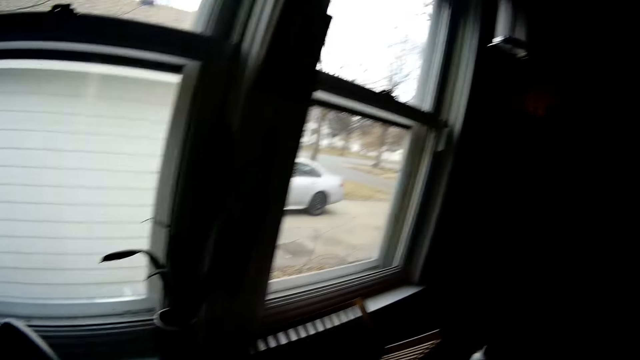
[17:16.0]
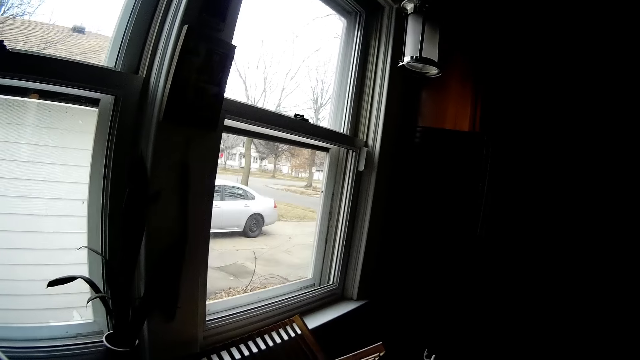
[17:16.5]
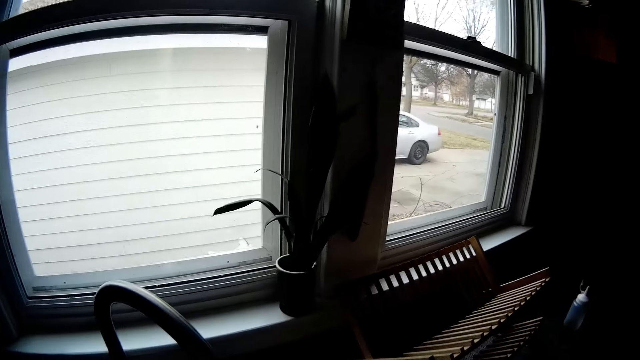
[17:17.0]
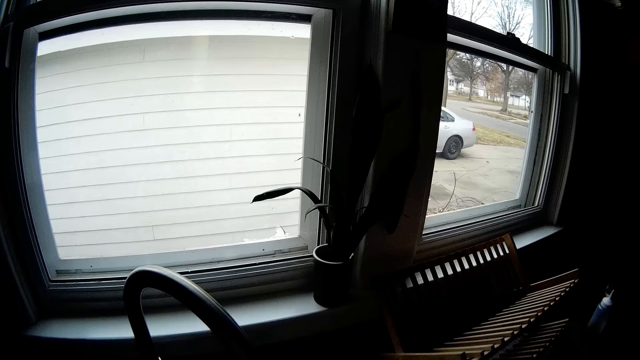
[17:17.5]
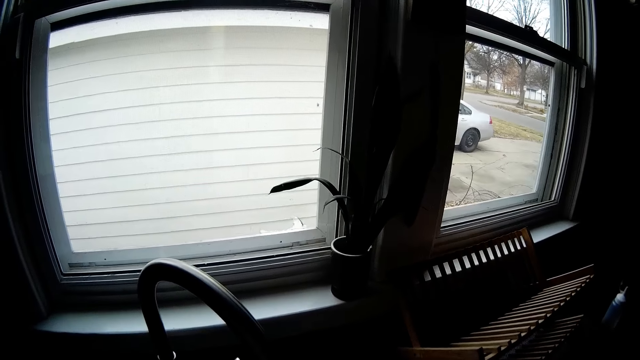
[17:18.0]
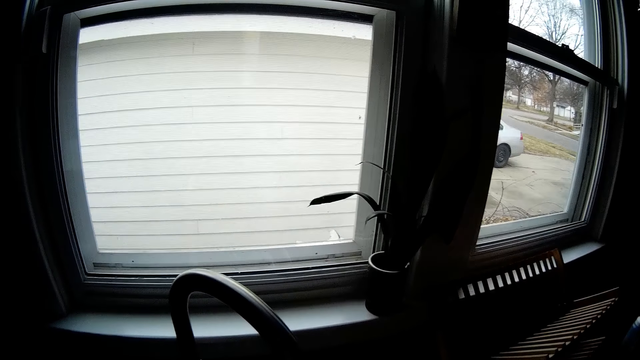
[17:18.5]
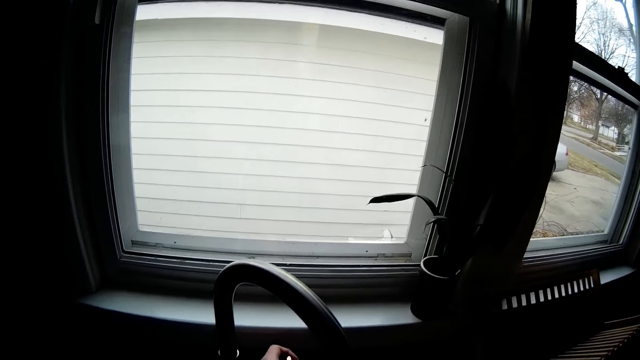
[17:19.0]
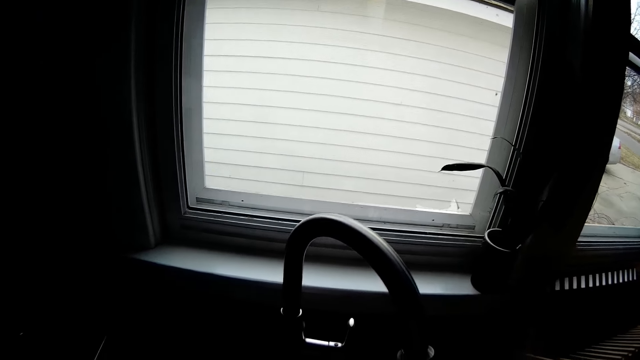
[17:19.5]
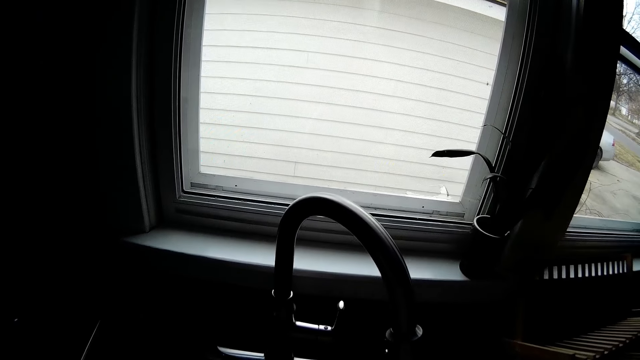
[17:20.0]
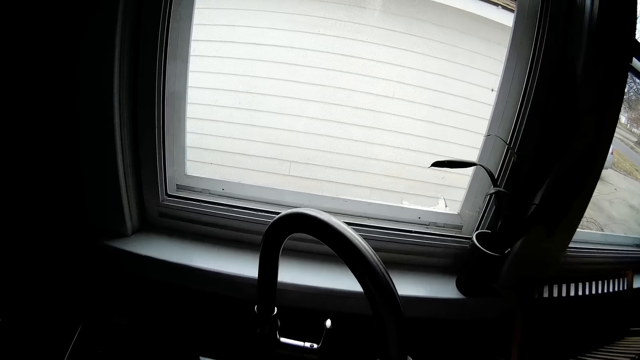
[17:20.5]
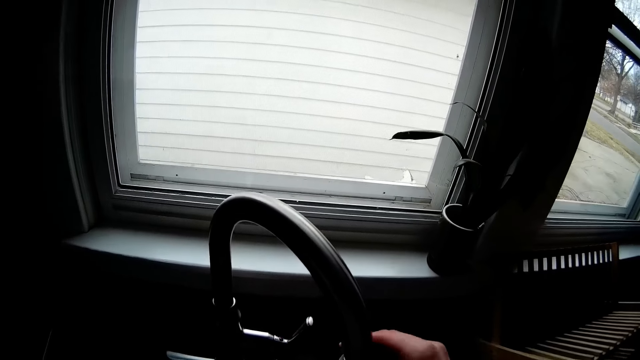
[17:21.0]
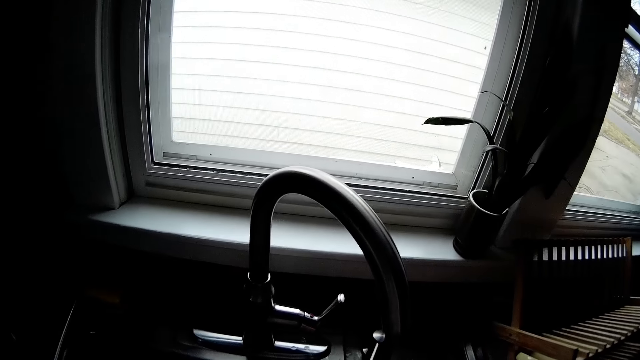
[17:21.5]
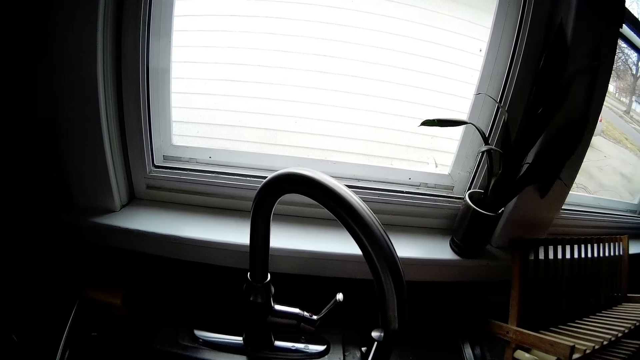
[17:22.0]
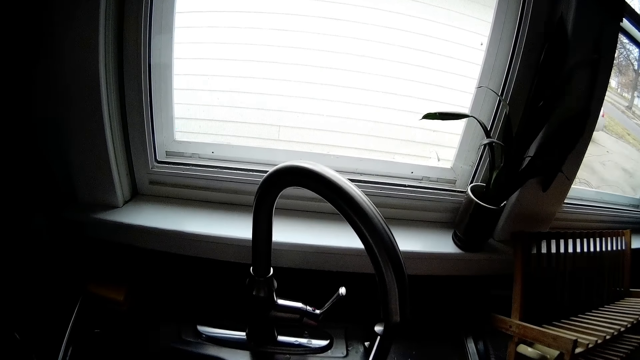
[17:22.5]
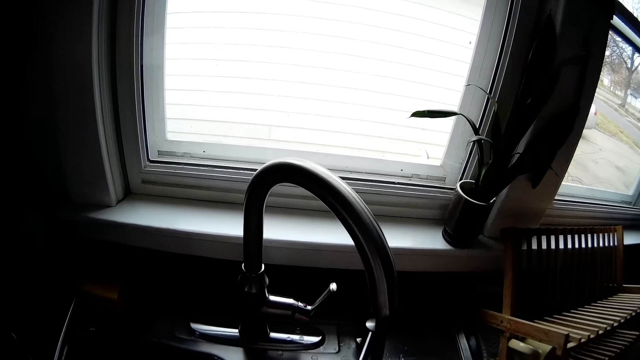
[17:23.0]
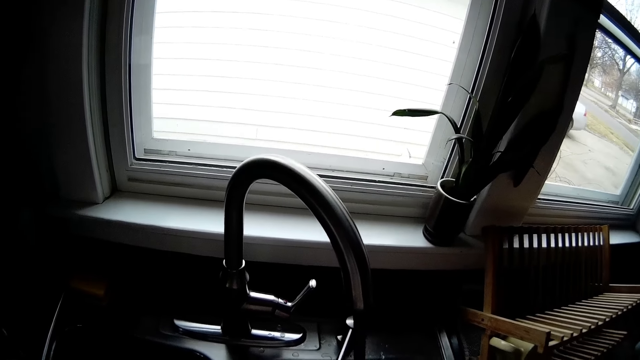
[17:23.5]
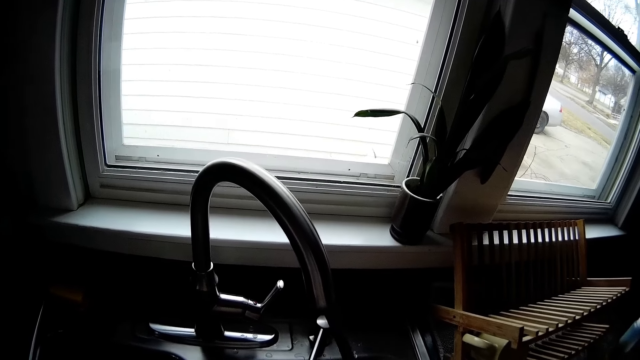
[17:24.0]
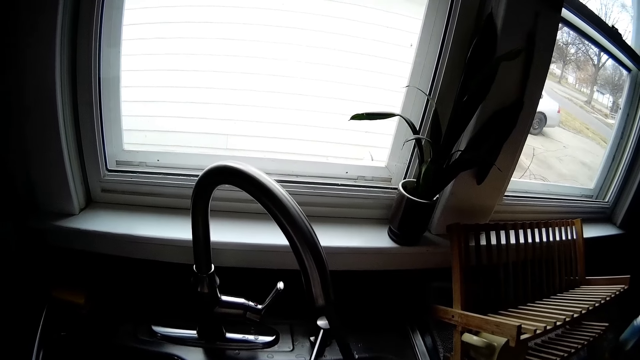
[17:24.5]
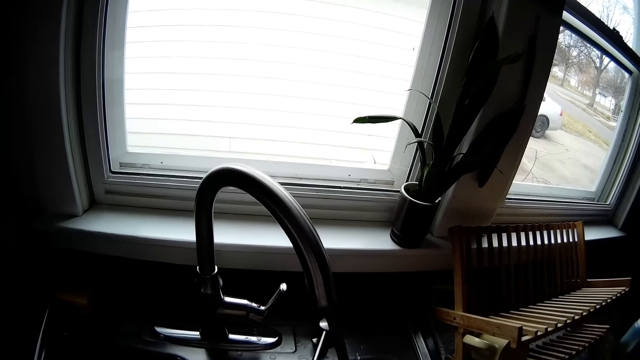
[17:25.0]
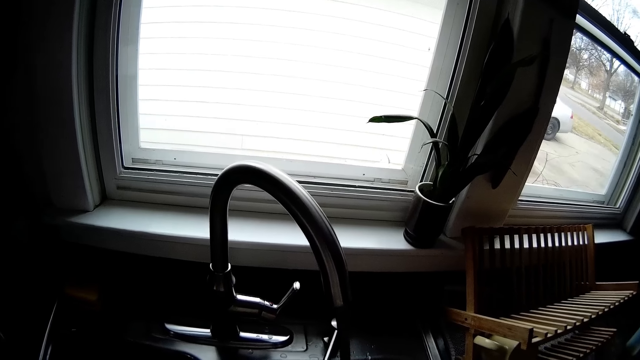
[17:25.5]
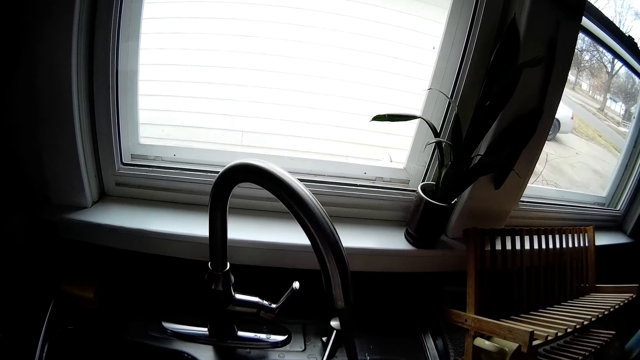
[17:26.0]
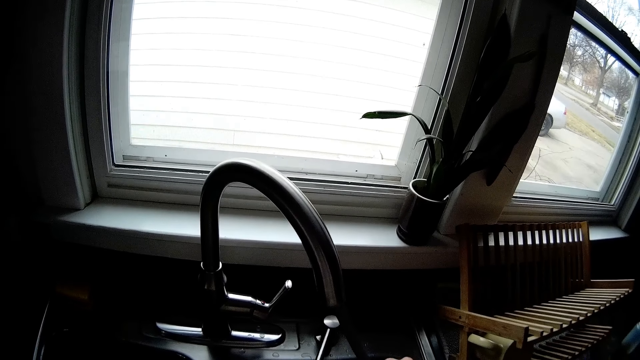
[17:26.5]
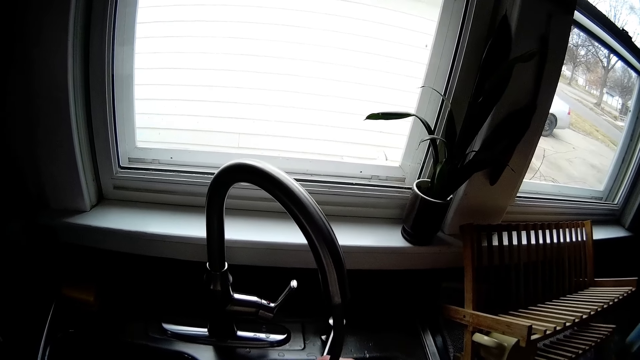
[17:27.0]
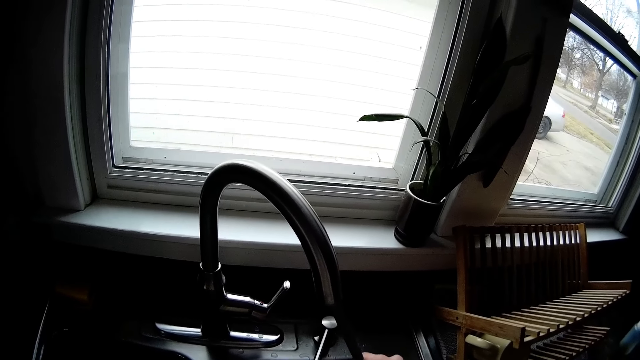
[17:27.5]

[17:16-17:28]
The camera wearer turns off the tap with her left hand. She turns on the tap with her left hand. She pulls the tap hose with her right hand.

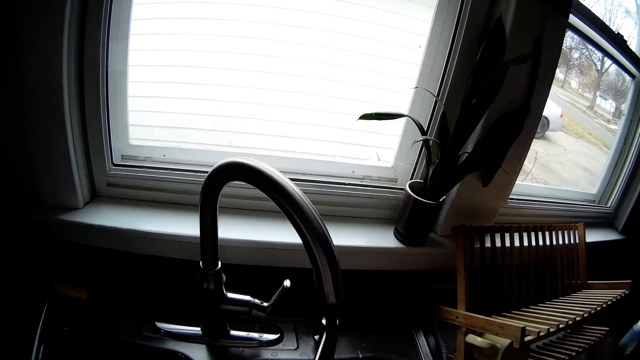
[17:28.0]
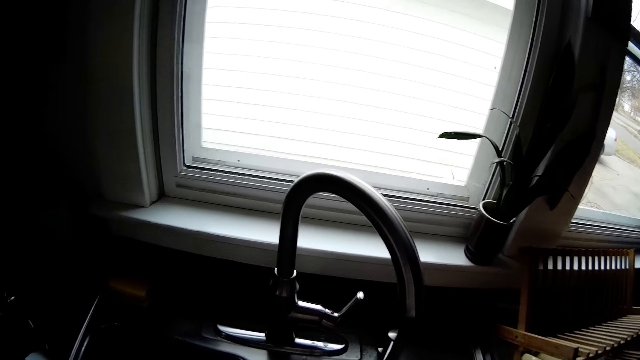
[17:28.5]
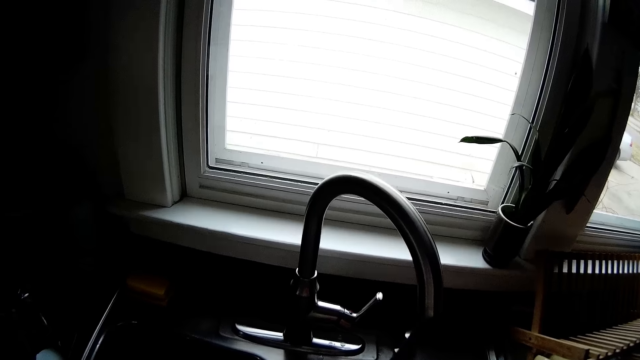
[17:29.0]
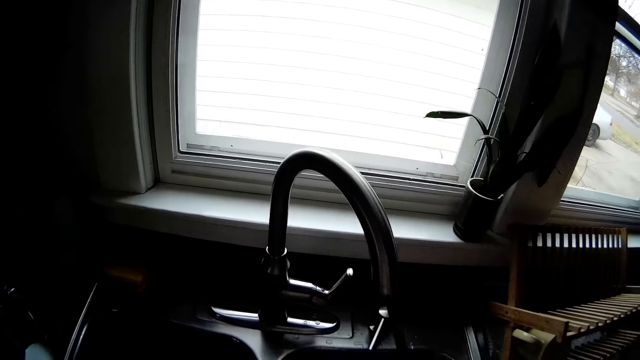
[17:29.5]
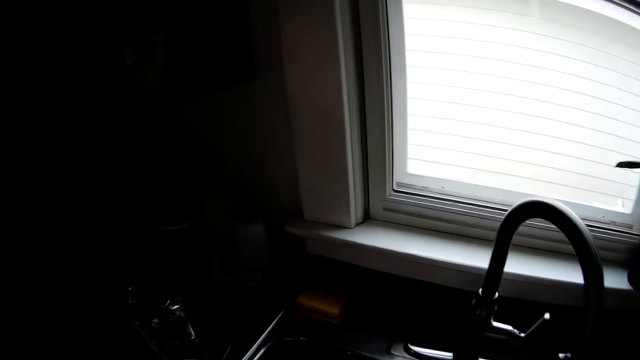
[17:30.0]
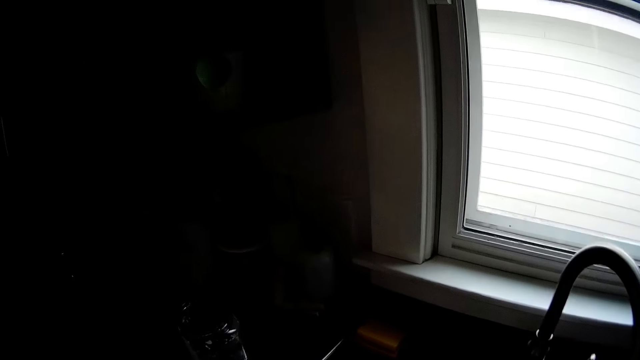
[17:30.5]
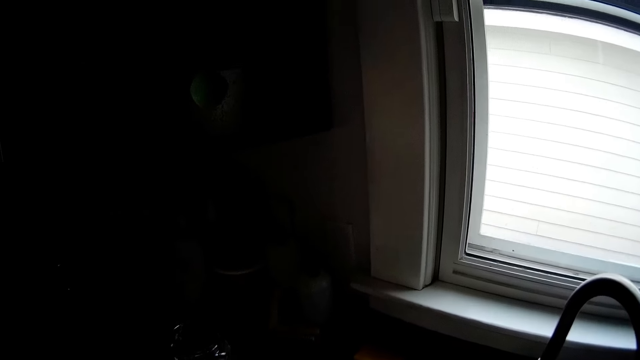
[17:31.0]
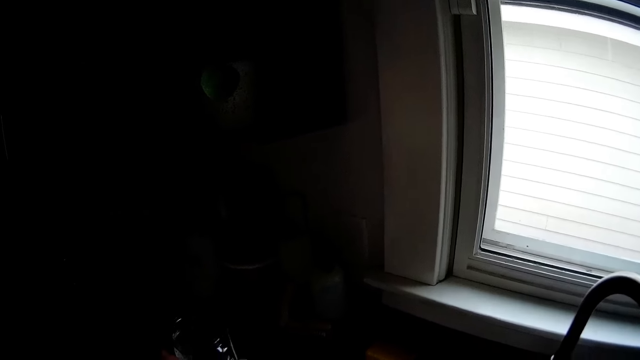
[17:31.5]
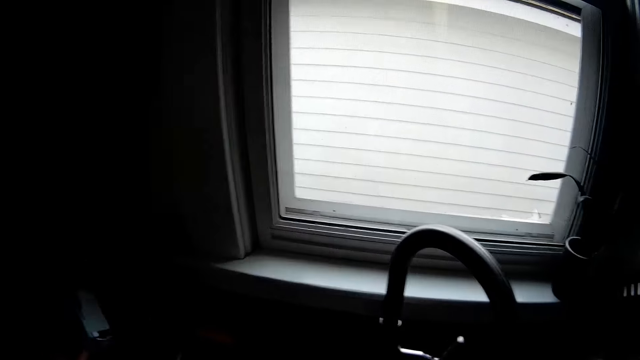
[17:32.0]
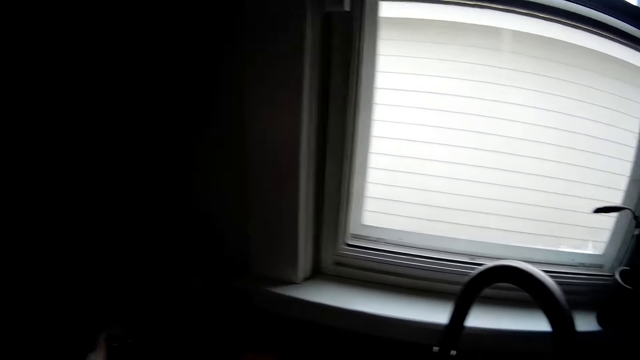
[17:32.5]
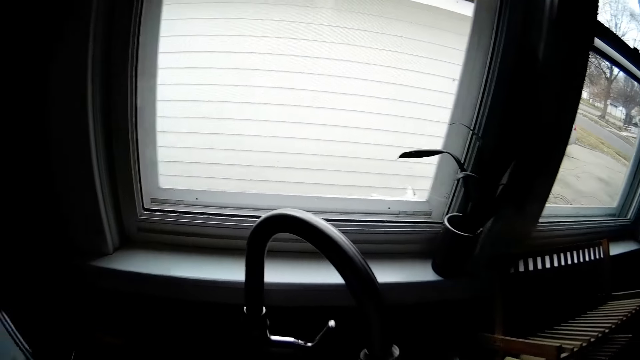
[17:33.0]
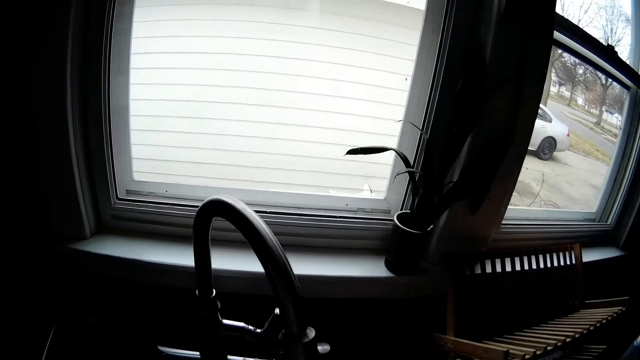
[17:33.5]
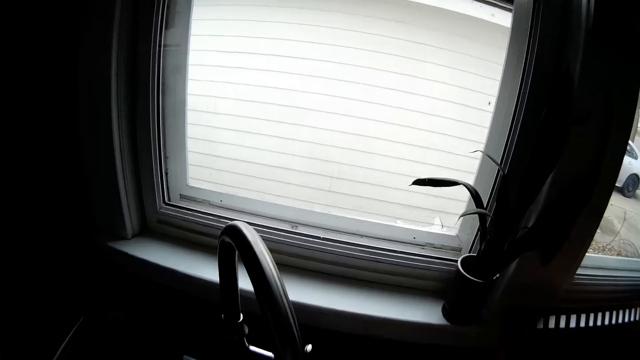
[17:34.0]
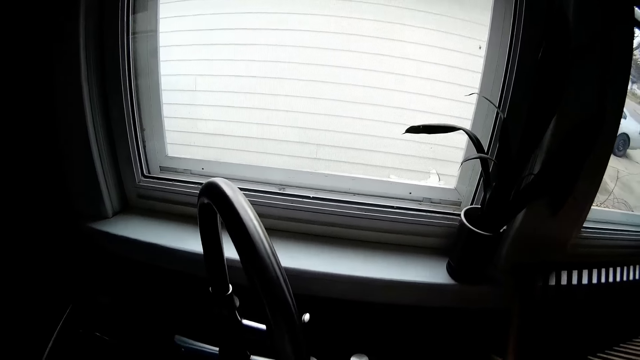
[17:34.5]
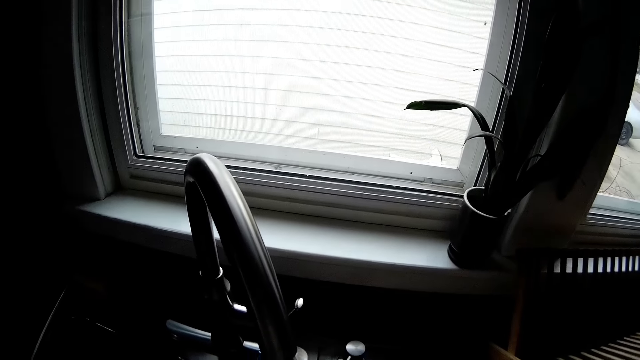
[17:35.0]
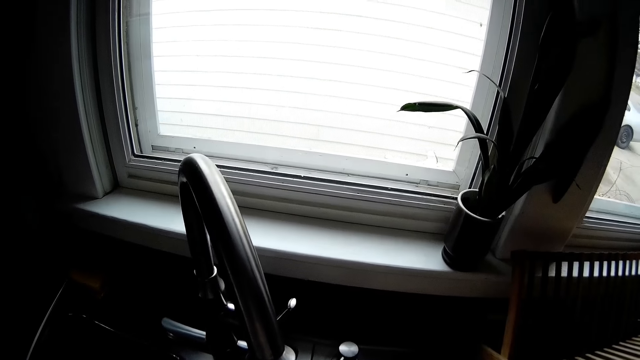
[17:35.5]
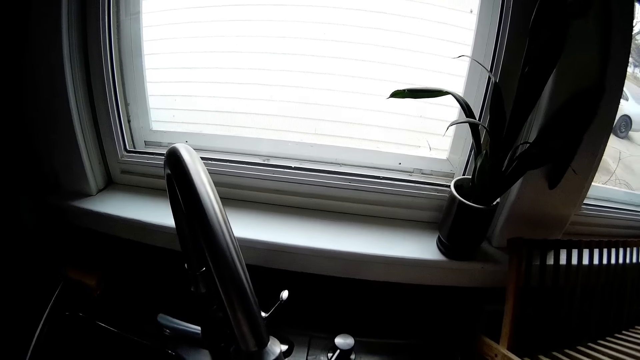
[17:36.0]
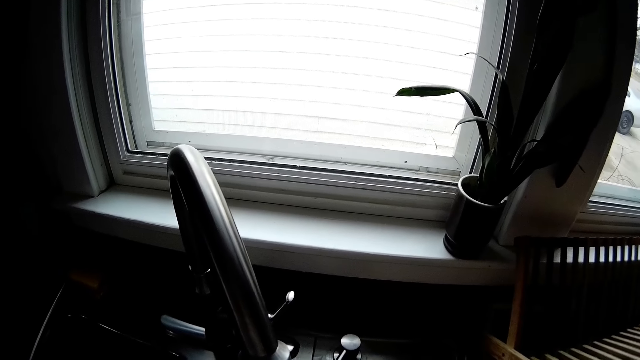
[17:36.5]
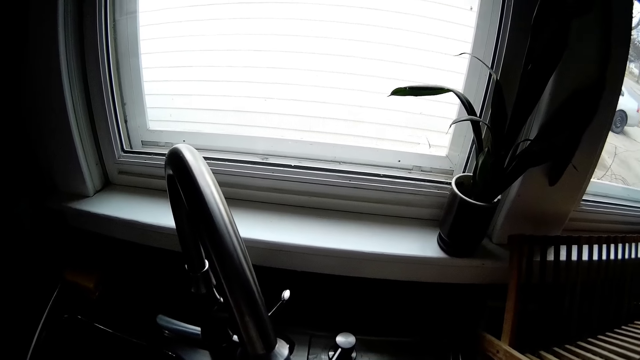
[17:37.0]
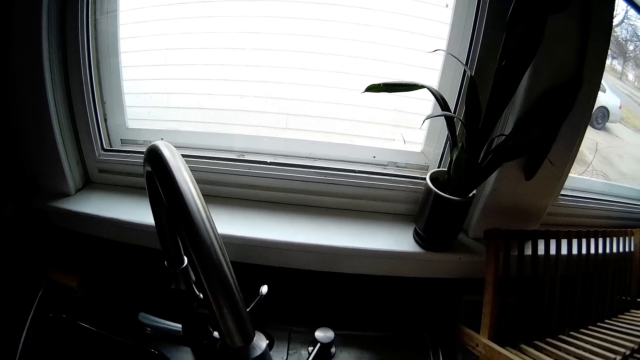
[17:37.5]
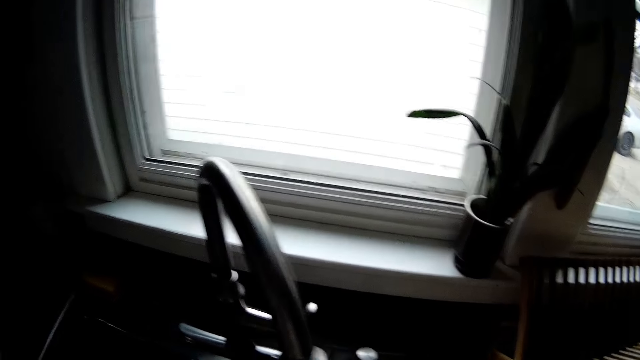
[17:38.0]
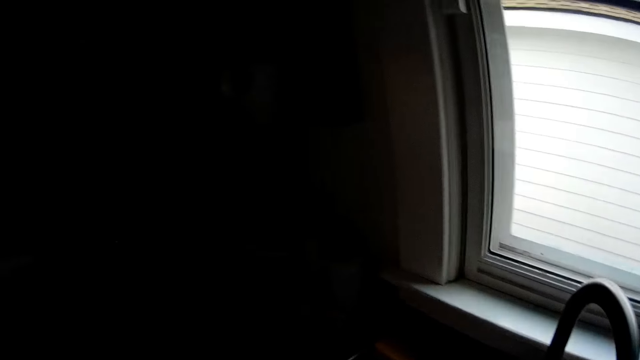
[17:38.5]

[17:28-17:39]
The camera wearer puts a bowl in a rack with her left hand.
